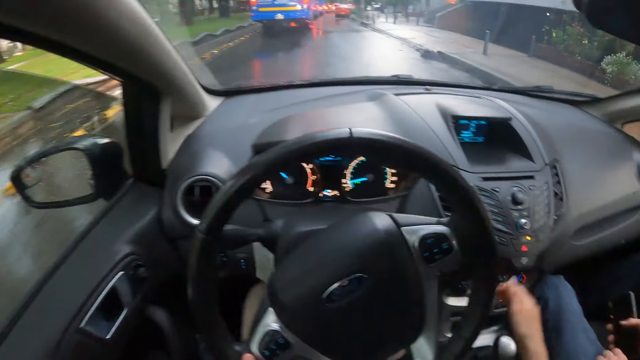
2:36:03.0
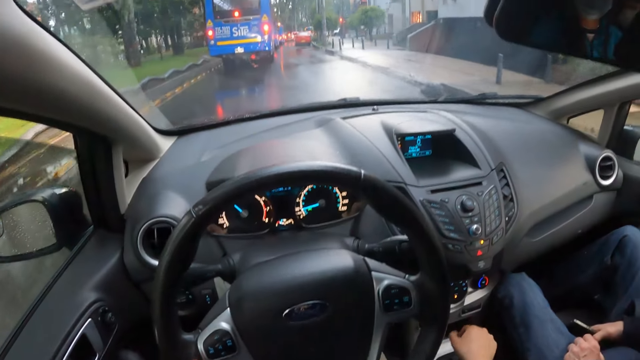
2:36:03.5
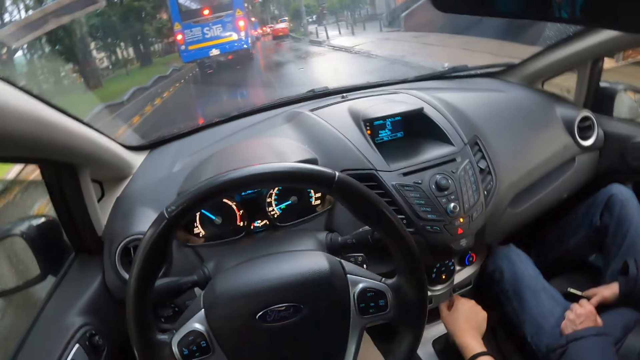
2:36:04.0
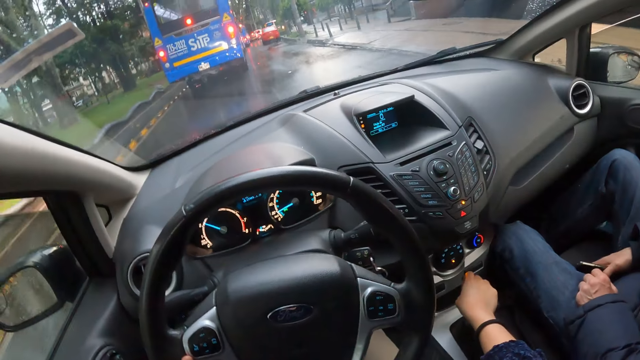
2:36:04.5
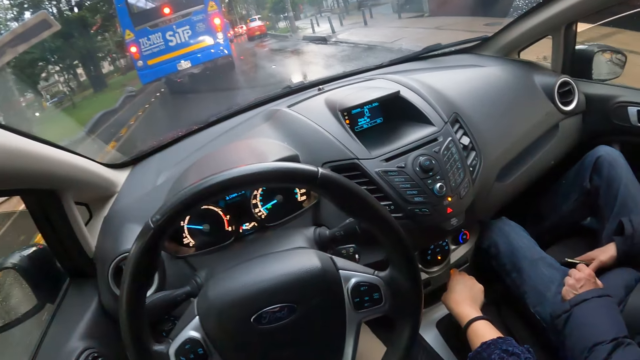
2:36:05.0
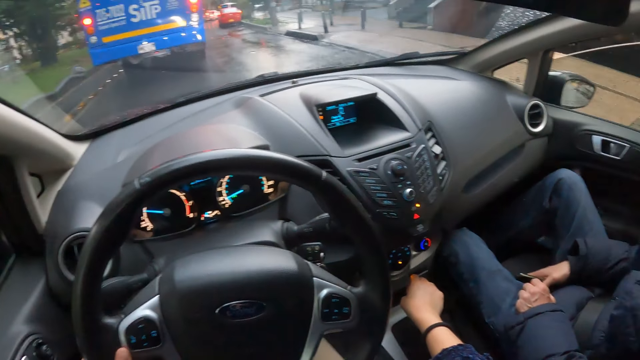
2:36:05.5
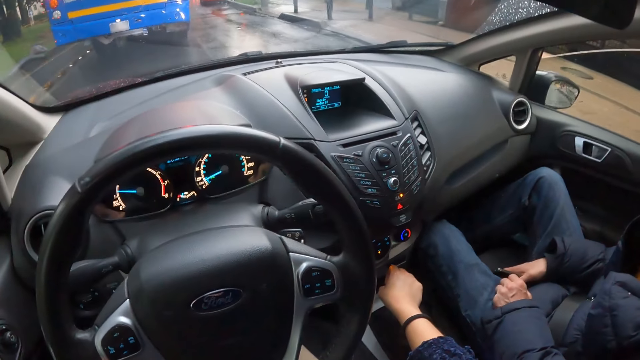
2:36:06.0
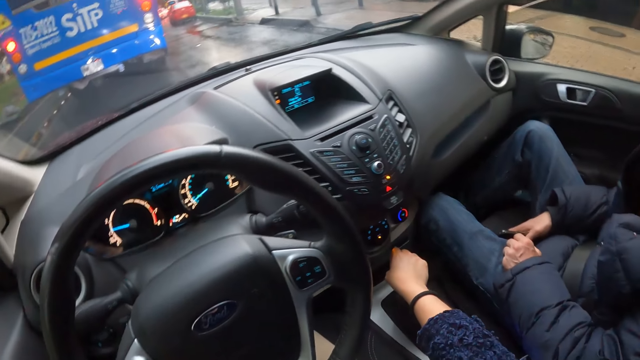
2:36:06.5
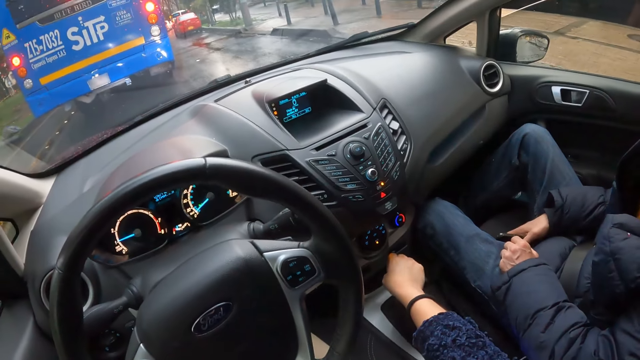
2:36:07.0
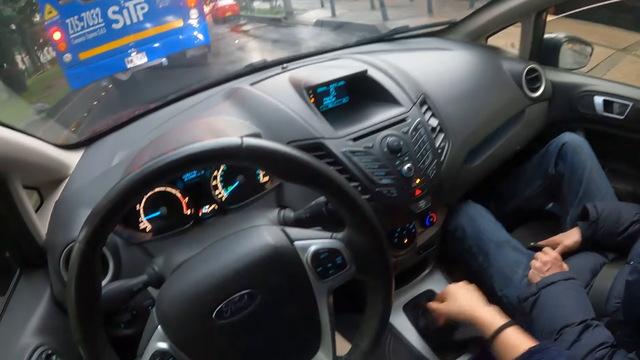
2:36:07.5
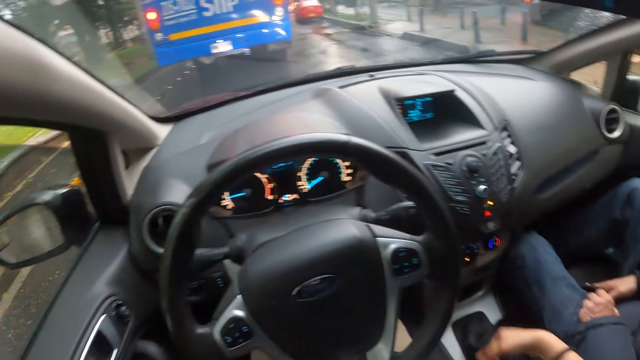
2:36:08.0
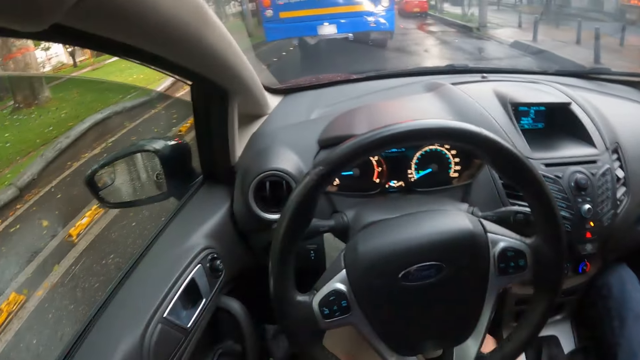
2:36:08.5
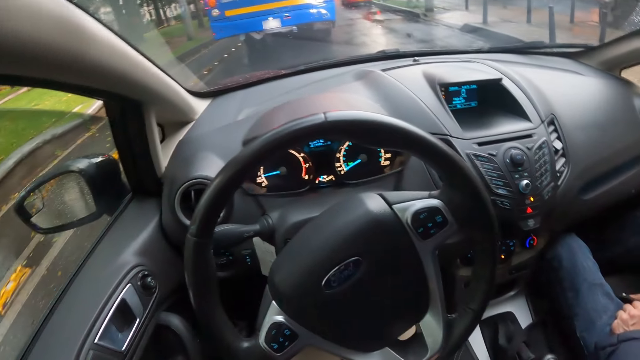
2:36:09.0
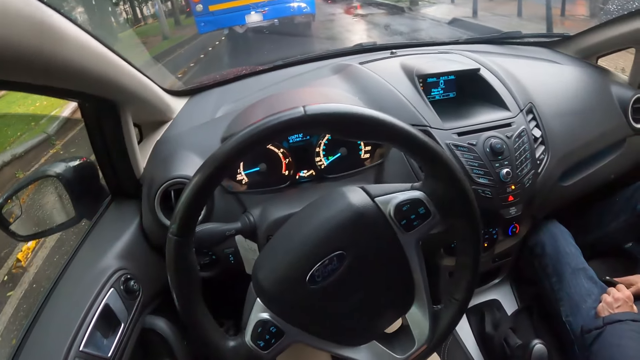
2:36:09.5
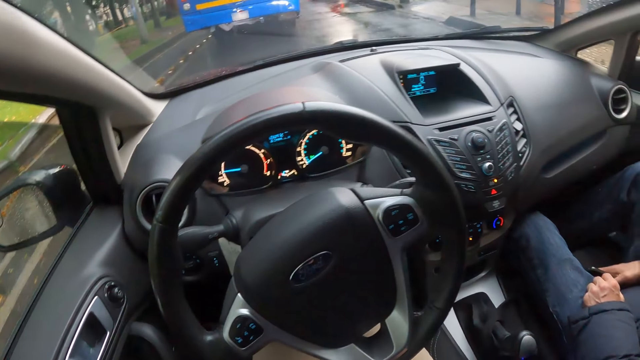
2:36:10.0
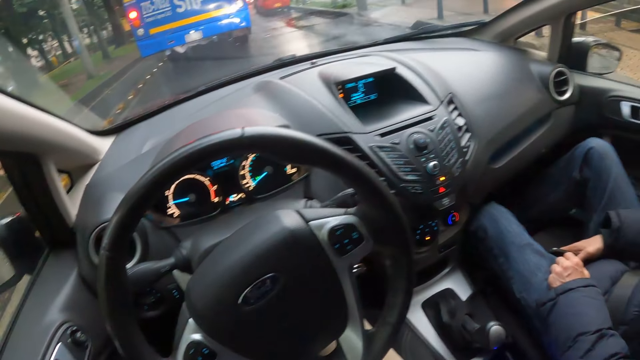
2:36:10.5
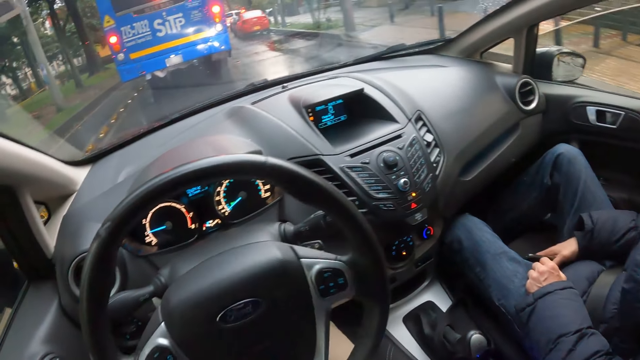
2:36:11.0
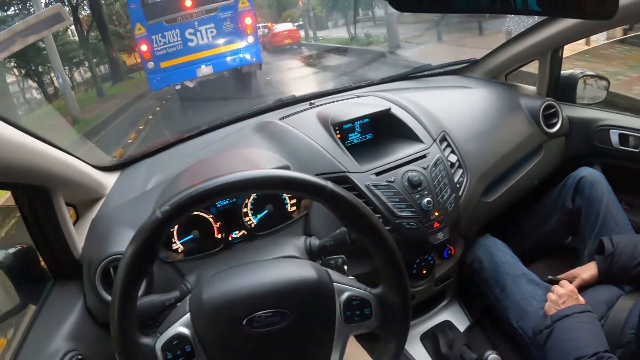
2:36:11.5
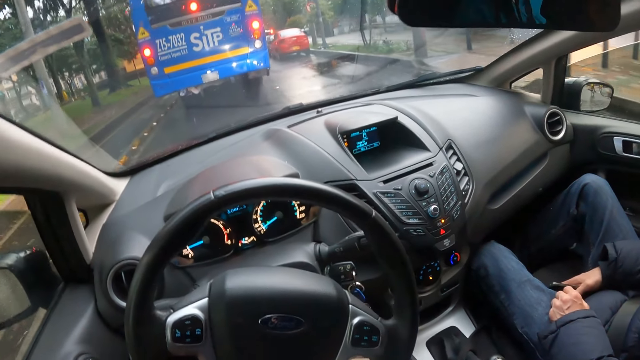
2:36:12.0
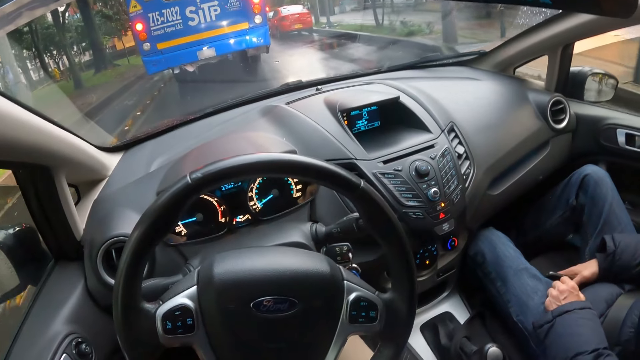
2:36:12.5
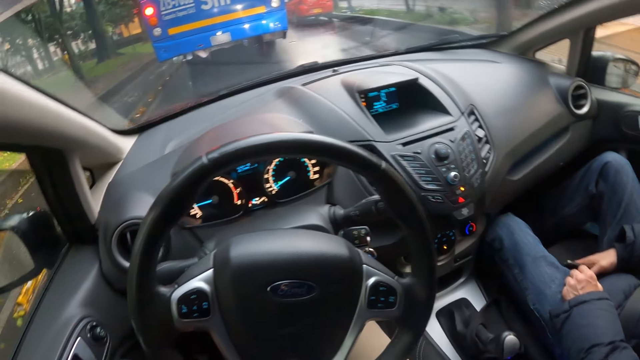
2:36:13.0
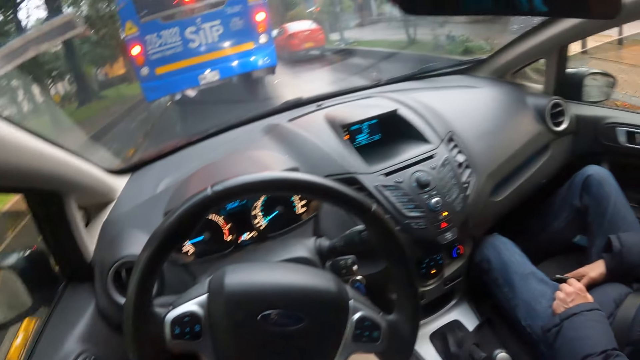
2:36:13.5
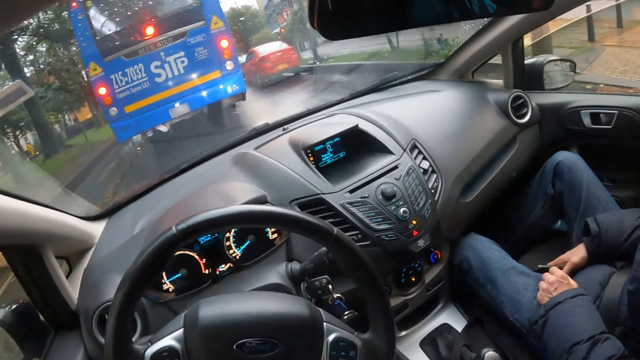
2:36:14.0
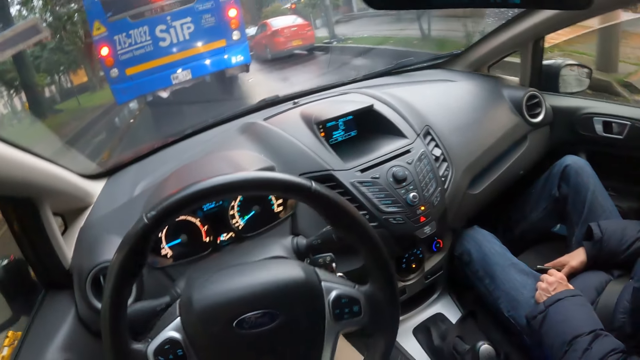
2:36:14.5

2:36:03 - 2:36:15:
The camera wearer removes his right hand from the steering wheel of the car. He places his right hand on the gear stick of the car. He holds the gear lever and controls the steering wheel. He shifts the gear stick backward with his right hand. He controls the steering wheel. He removes his right hand from the gear stick of the car. He places his right hand on his right lap. He controls the steering wheel.

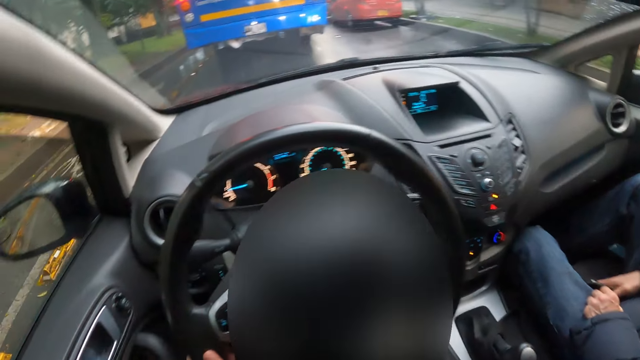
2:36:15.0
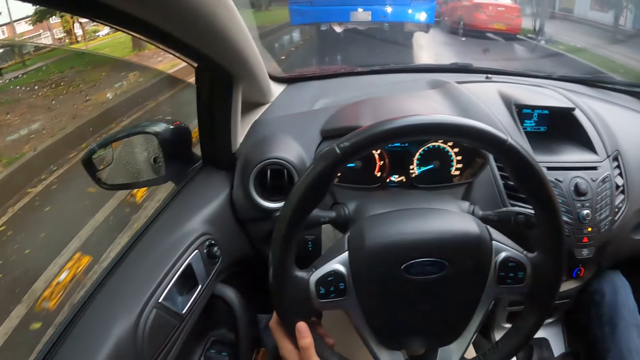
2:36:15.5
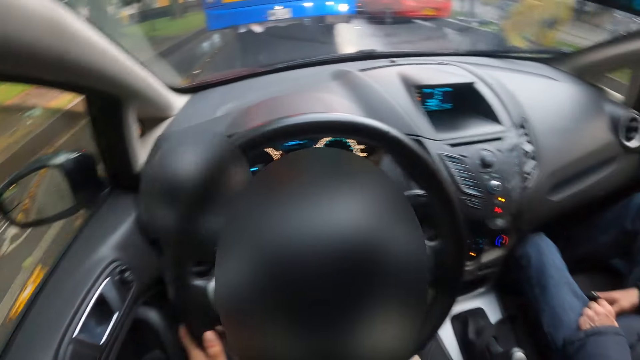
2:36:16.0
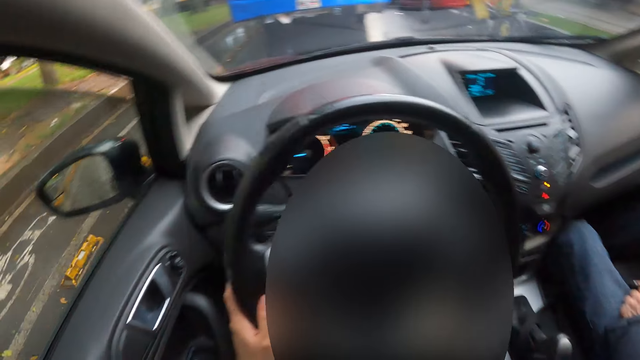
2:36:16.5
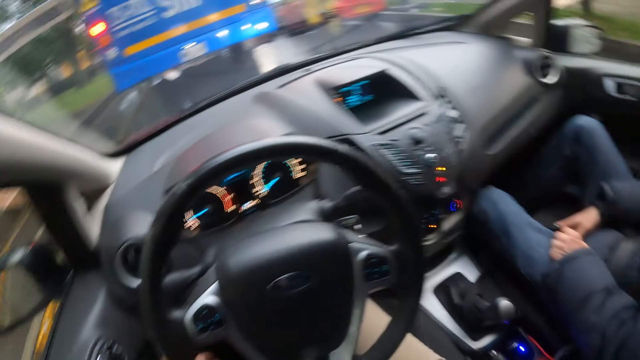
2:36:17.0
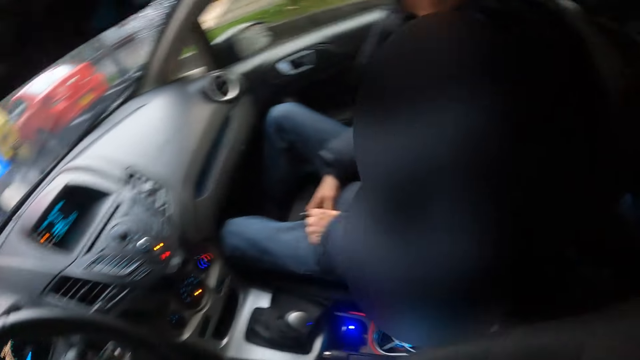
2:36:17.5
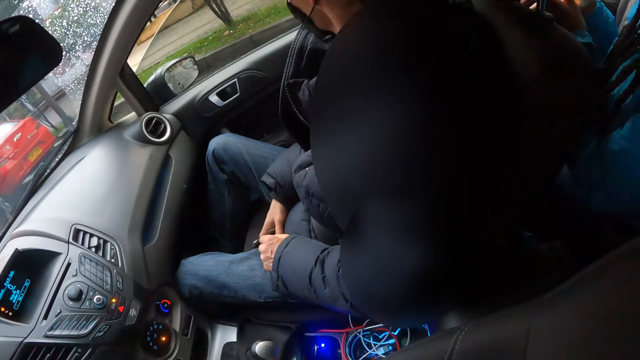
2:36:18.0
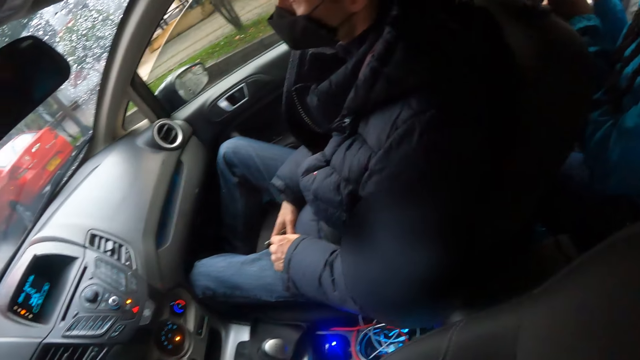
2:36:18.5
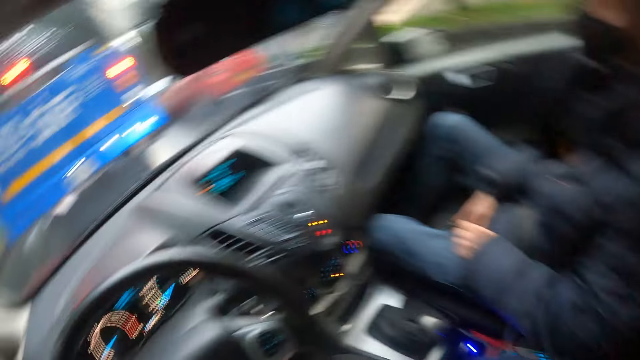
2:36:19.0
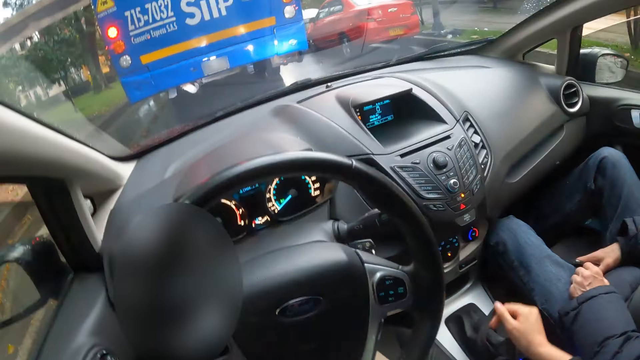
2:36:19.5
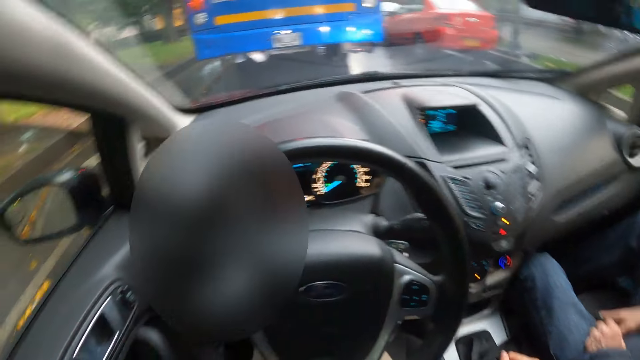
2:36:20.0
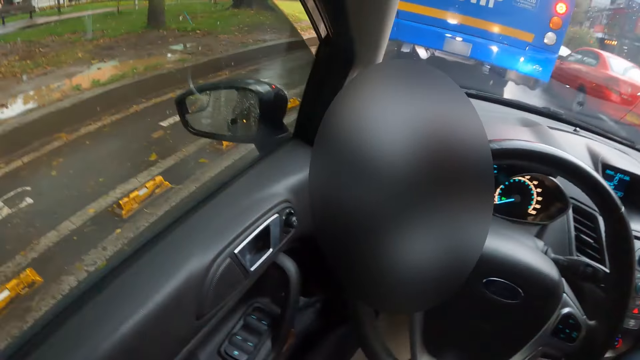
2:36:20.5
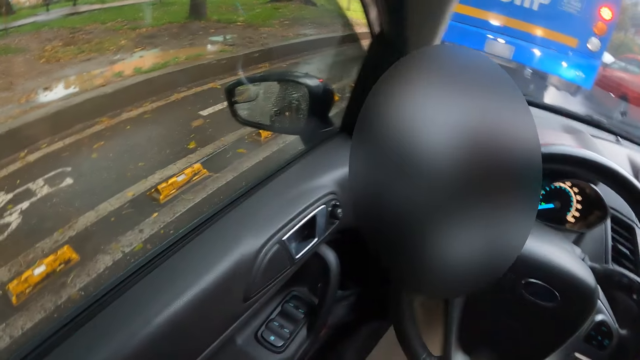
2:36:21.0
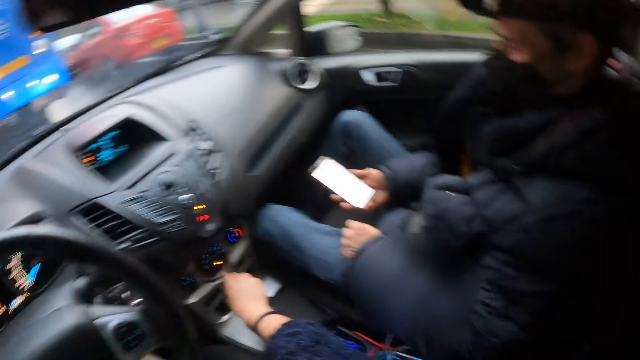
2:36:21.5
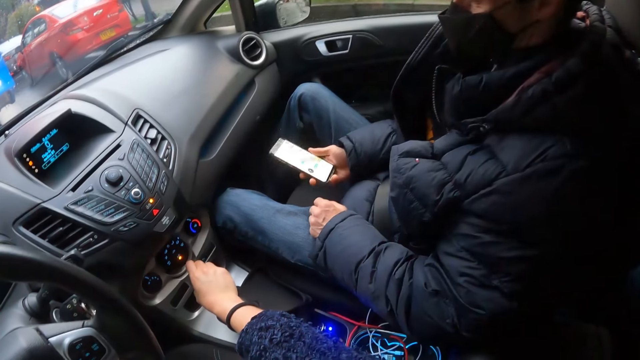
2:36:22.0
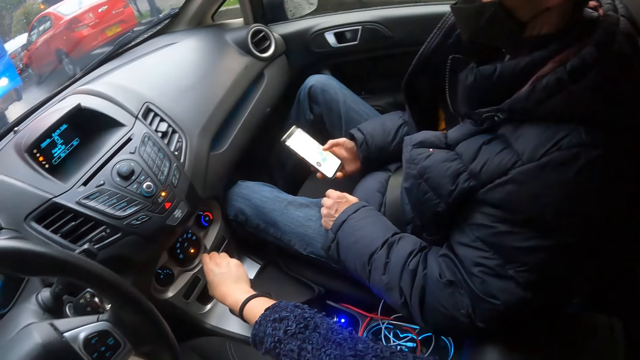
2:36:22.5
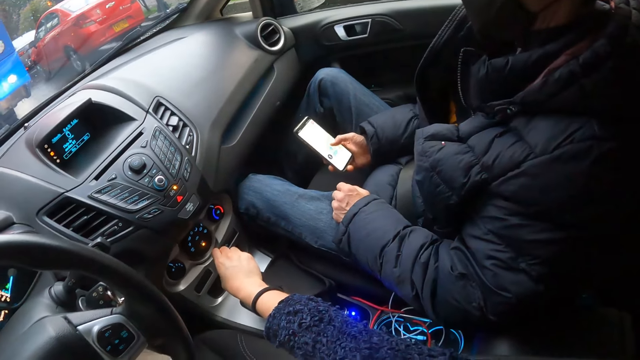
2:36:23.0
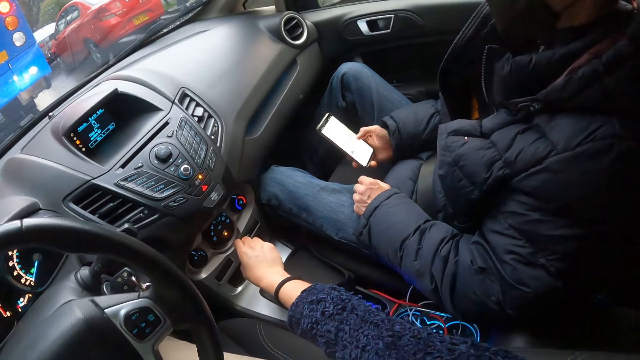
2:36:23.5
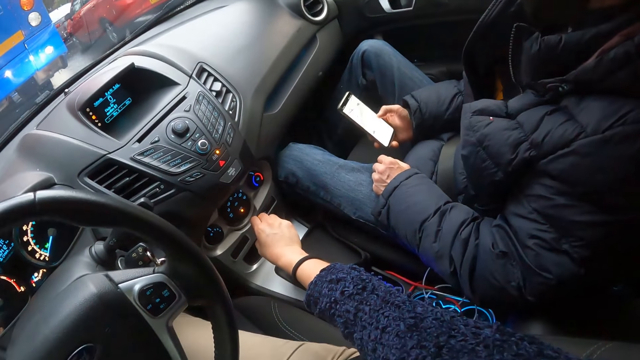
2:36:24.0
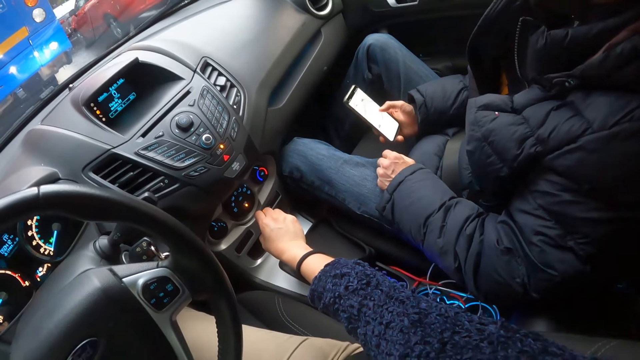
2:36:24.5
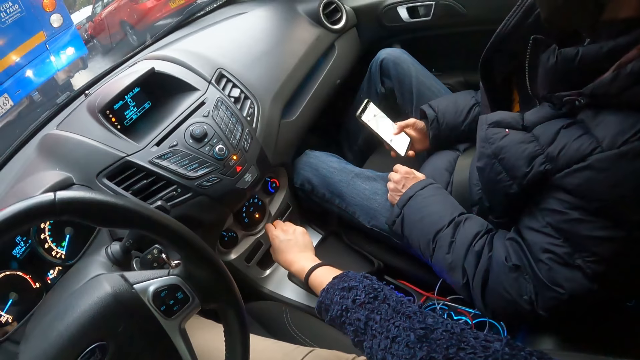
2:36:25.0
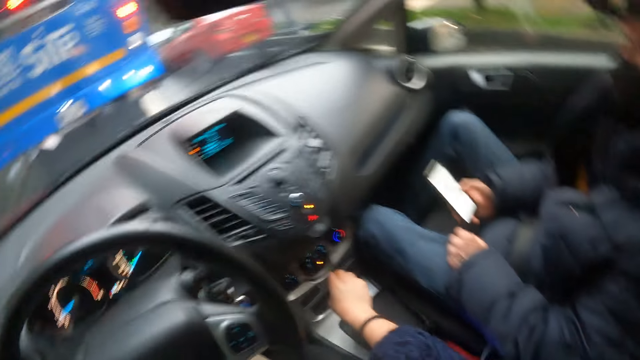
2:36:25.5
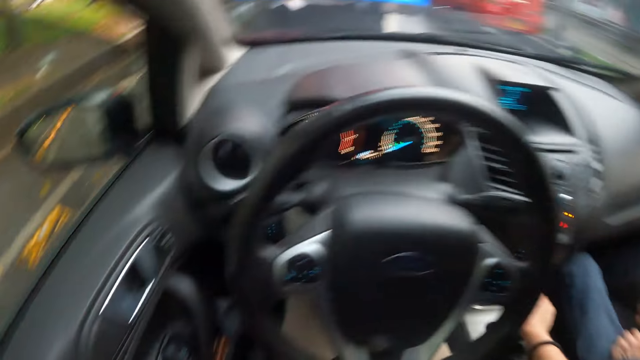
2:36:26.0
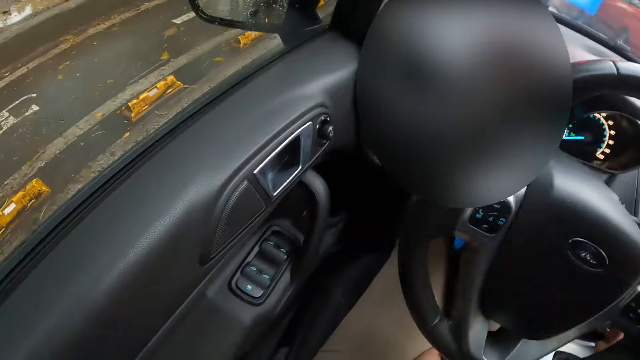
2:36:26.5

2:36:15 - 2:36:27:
The camera wearer turns around. He holds the gear lever and looks around. He places his right hand on the gear stick of the car. A man operates the phone with his right hand.
